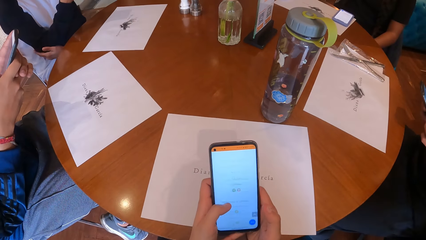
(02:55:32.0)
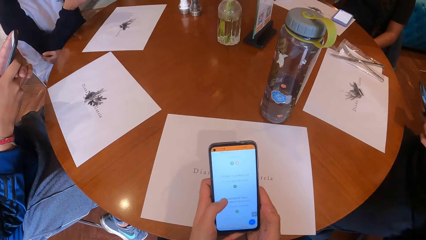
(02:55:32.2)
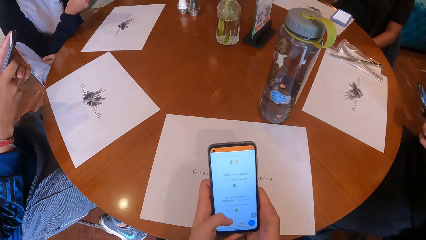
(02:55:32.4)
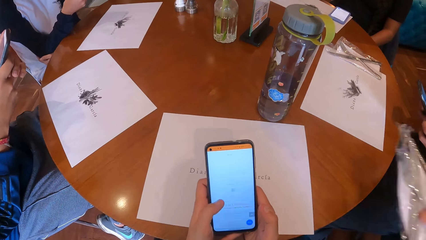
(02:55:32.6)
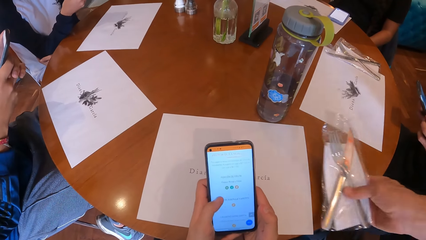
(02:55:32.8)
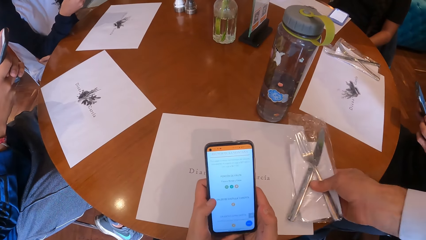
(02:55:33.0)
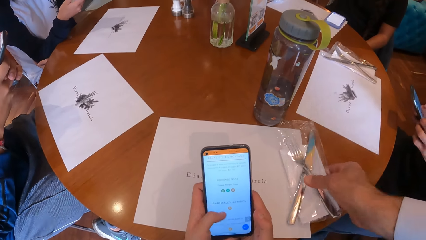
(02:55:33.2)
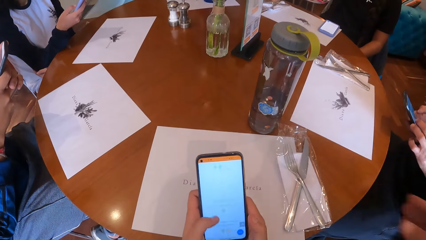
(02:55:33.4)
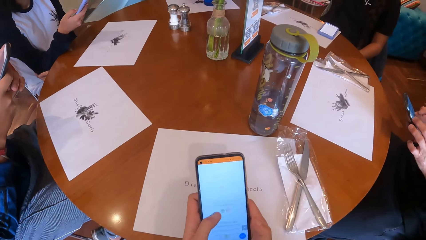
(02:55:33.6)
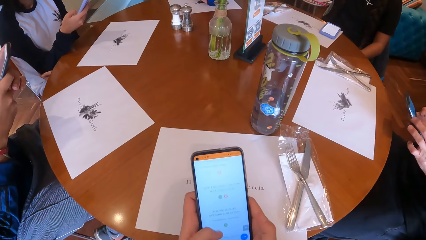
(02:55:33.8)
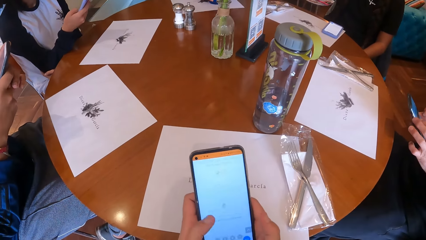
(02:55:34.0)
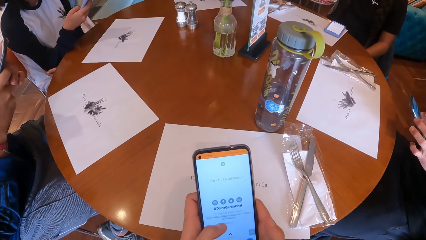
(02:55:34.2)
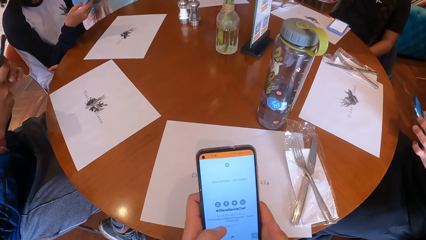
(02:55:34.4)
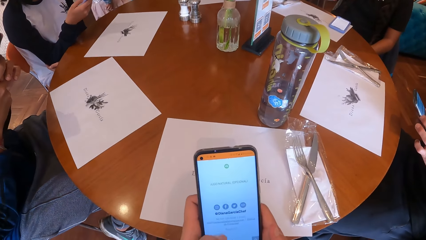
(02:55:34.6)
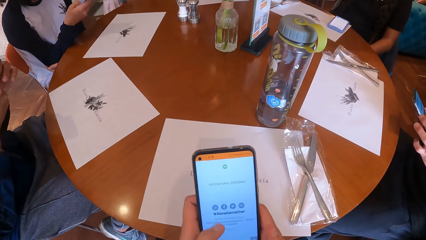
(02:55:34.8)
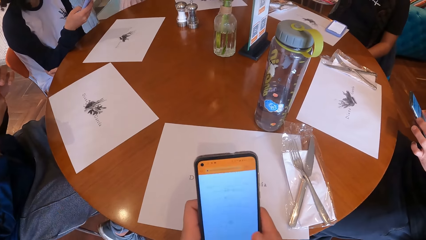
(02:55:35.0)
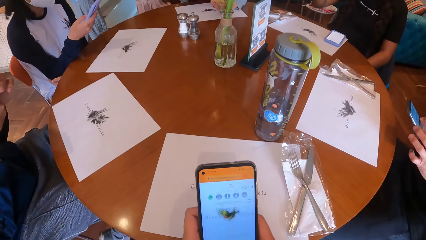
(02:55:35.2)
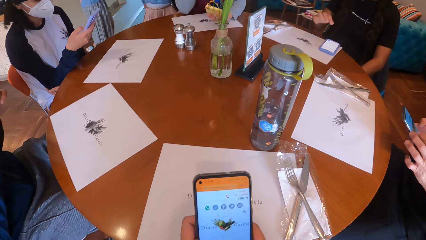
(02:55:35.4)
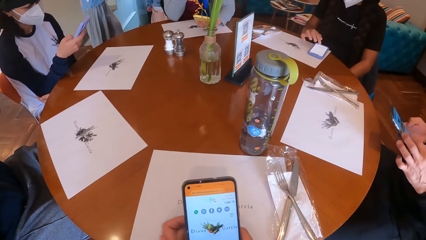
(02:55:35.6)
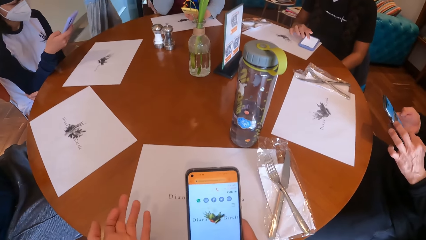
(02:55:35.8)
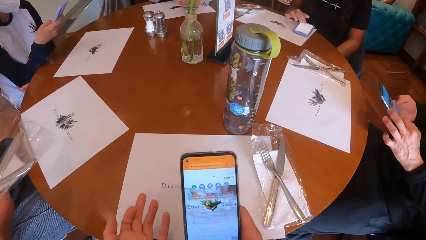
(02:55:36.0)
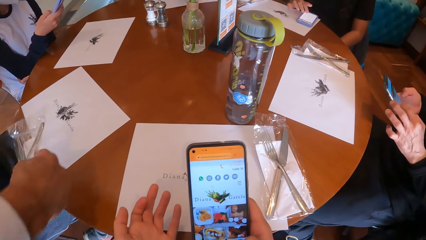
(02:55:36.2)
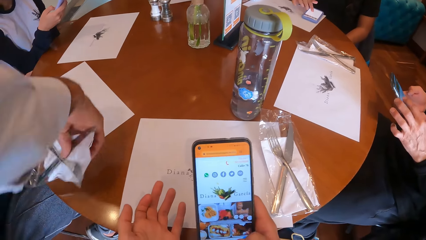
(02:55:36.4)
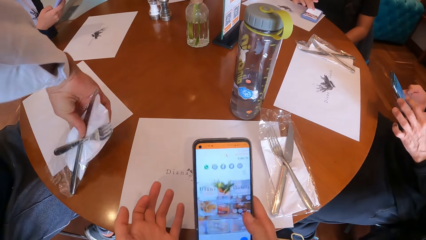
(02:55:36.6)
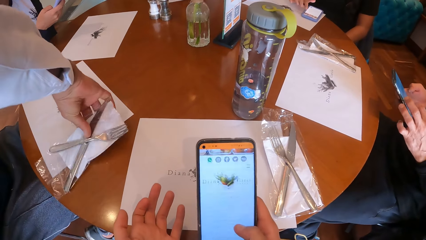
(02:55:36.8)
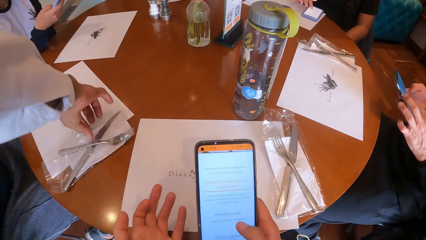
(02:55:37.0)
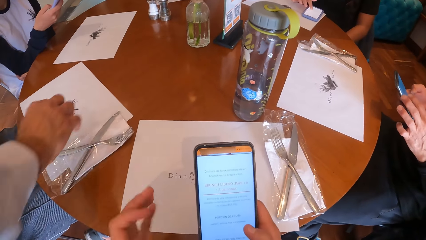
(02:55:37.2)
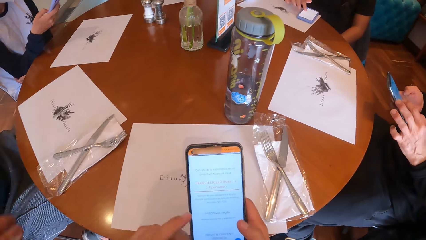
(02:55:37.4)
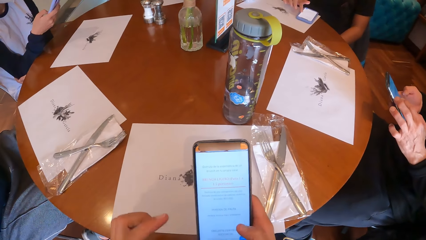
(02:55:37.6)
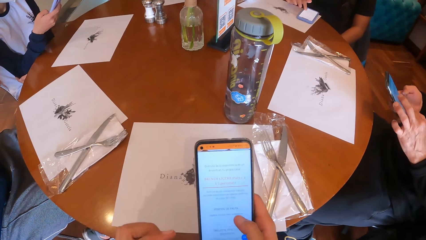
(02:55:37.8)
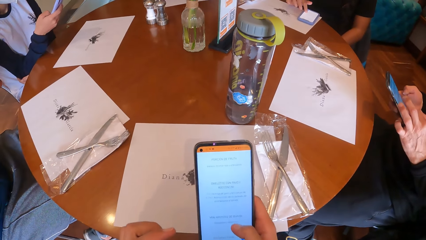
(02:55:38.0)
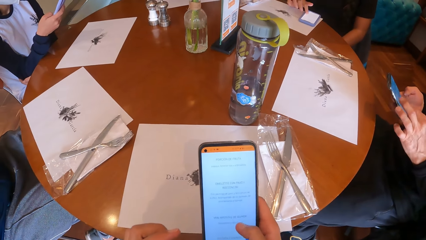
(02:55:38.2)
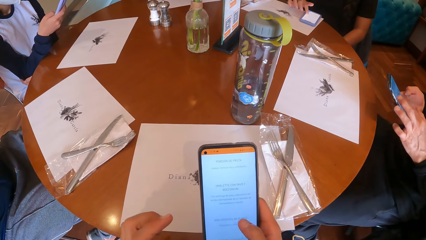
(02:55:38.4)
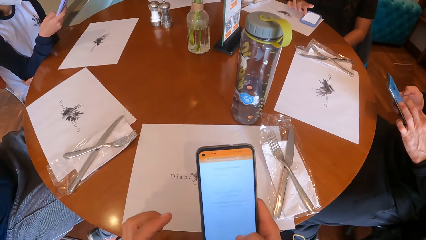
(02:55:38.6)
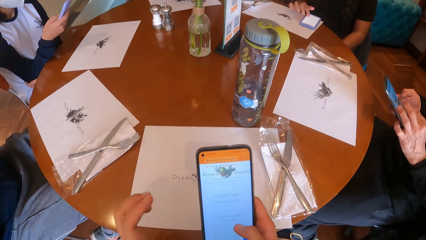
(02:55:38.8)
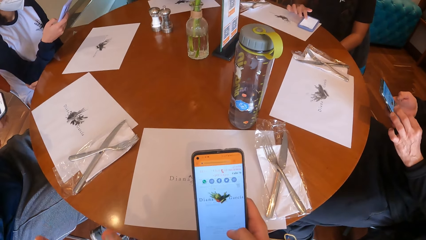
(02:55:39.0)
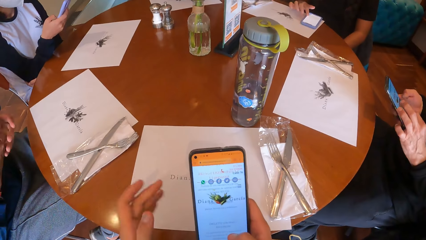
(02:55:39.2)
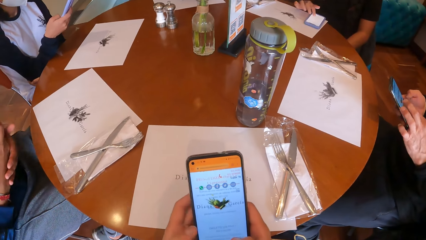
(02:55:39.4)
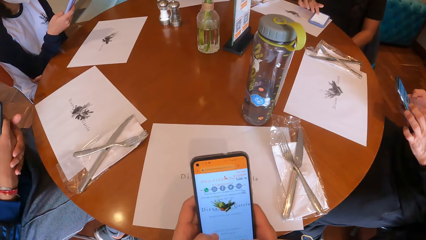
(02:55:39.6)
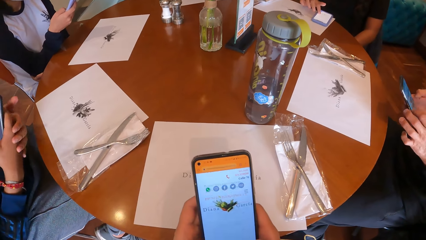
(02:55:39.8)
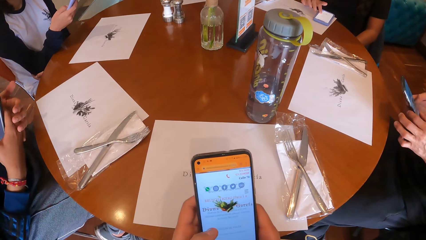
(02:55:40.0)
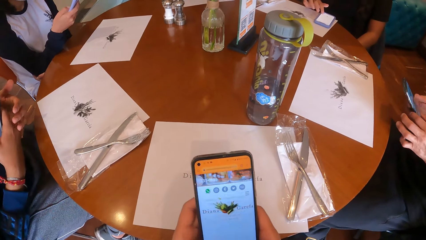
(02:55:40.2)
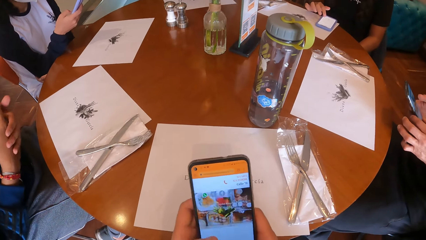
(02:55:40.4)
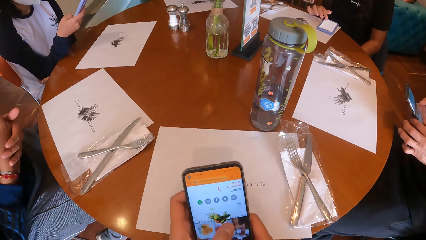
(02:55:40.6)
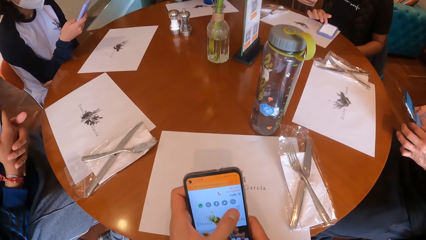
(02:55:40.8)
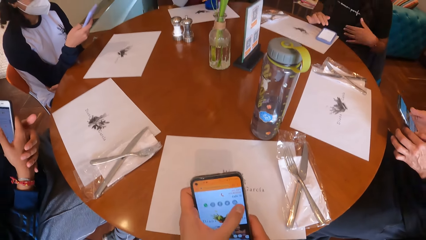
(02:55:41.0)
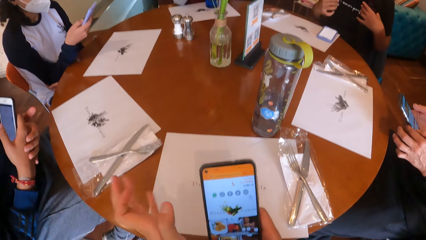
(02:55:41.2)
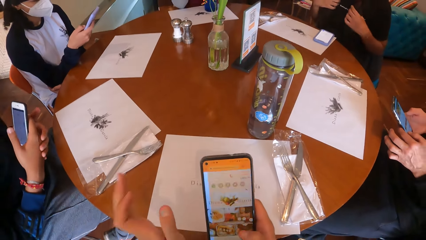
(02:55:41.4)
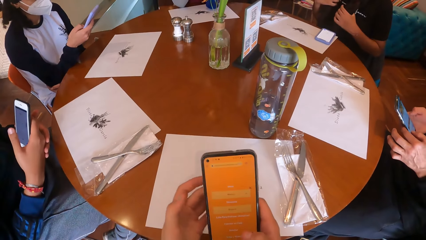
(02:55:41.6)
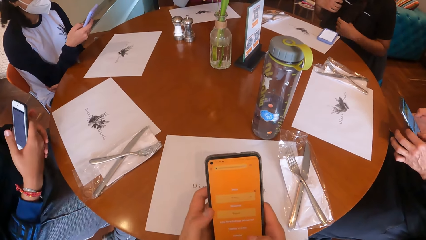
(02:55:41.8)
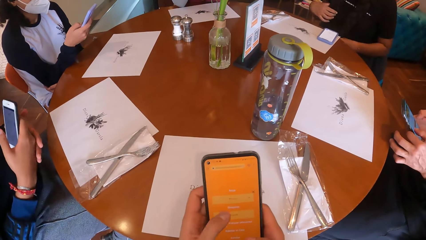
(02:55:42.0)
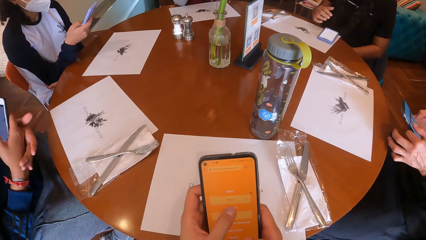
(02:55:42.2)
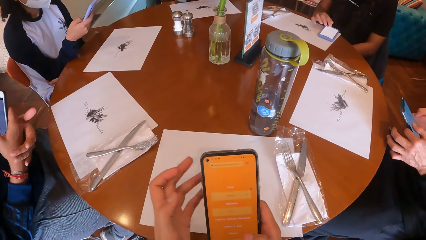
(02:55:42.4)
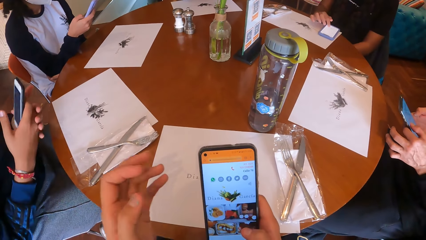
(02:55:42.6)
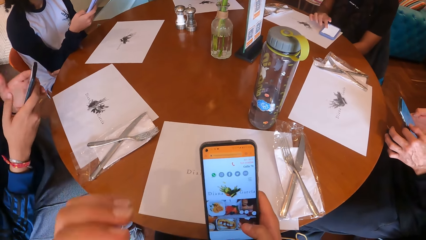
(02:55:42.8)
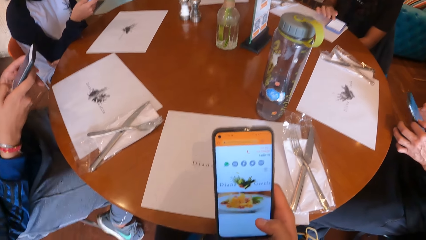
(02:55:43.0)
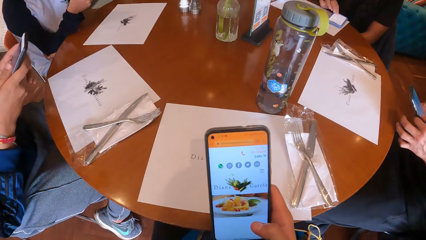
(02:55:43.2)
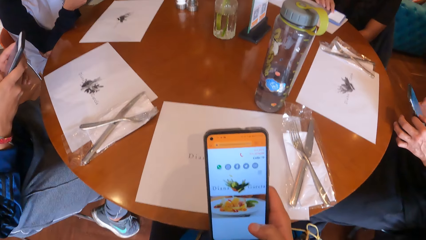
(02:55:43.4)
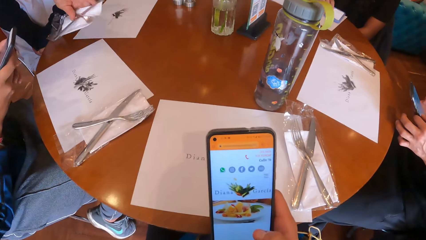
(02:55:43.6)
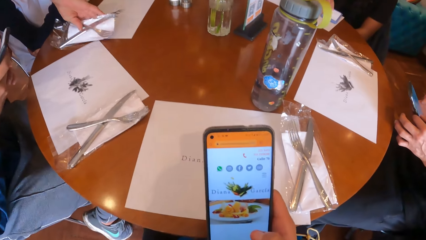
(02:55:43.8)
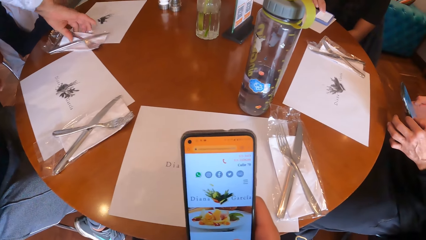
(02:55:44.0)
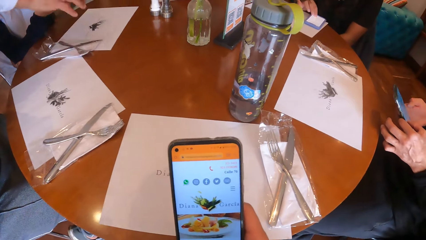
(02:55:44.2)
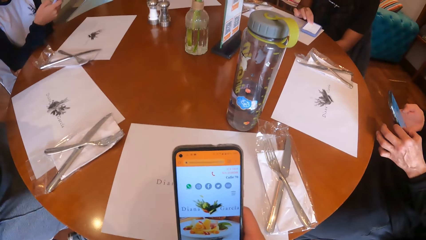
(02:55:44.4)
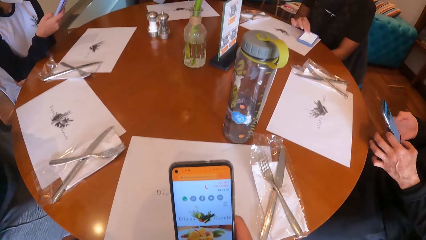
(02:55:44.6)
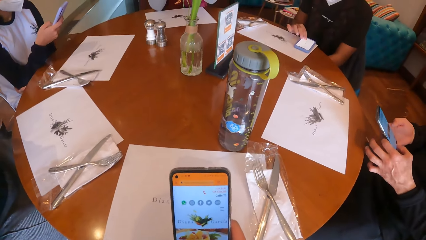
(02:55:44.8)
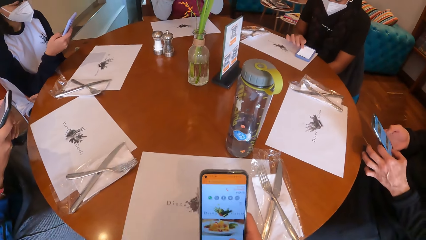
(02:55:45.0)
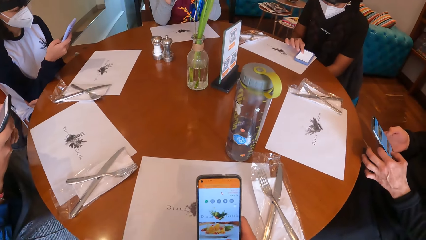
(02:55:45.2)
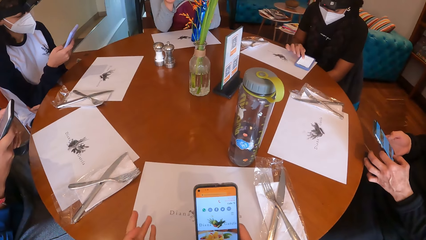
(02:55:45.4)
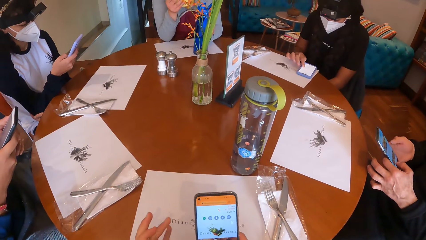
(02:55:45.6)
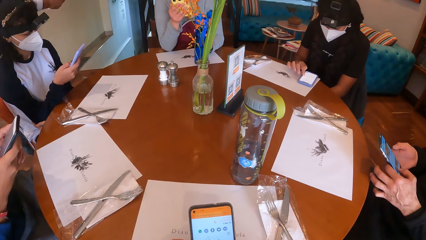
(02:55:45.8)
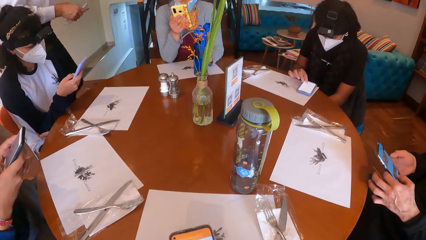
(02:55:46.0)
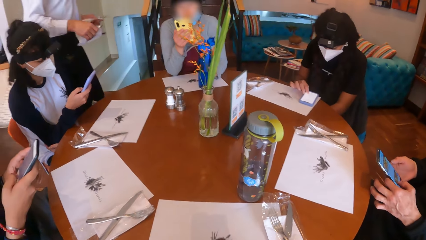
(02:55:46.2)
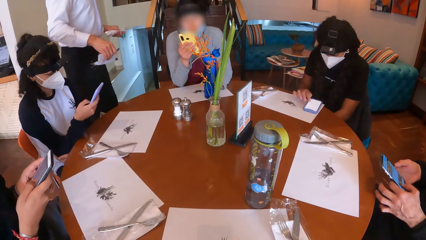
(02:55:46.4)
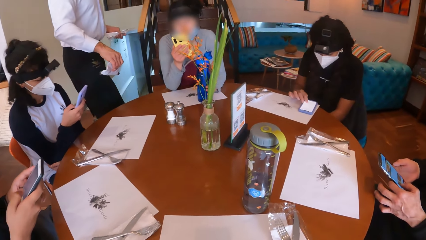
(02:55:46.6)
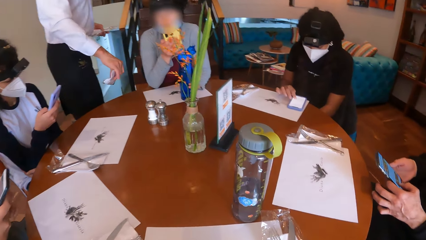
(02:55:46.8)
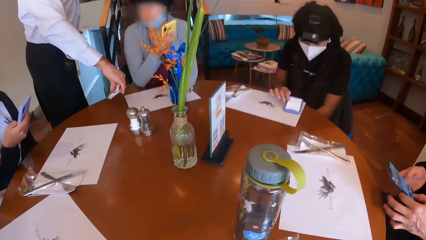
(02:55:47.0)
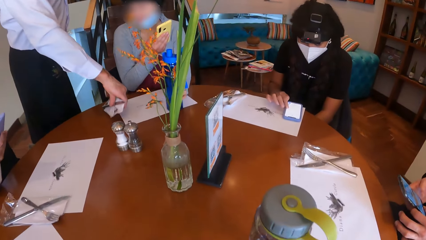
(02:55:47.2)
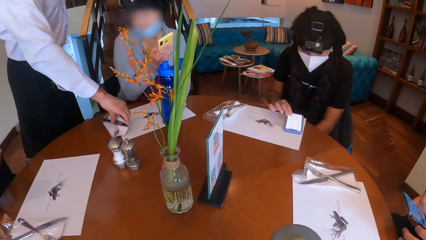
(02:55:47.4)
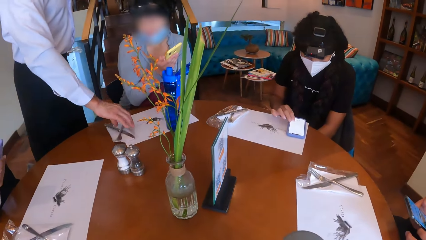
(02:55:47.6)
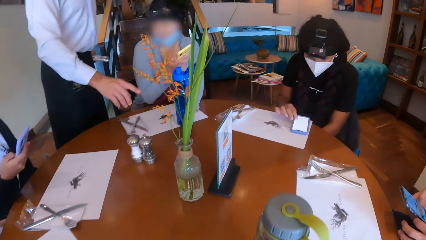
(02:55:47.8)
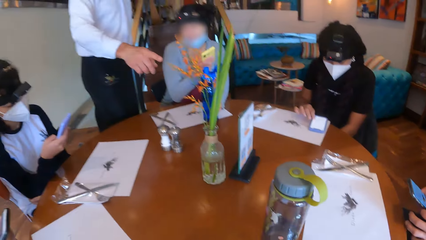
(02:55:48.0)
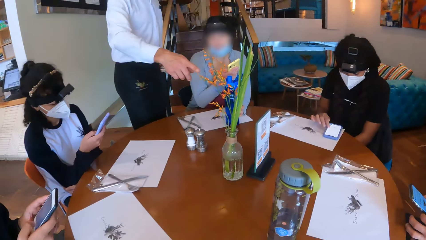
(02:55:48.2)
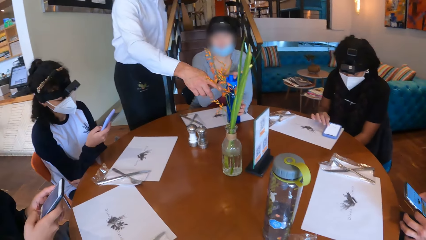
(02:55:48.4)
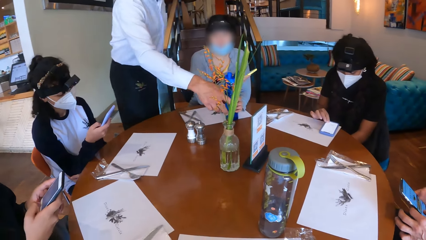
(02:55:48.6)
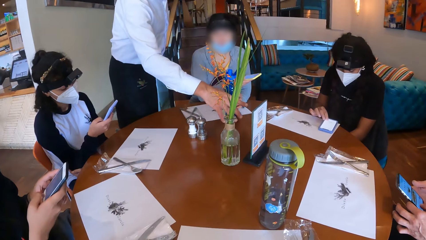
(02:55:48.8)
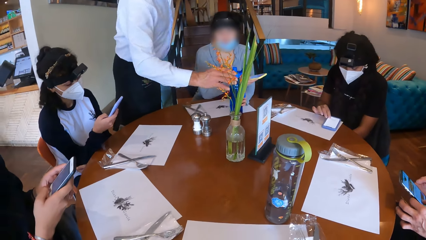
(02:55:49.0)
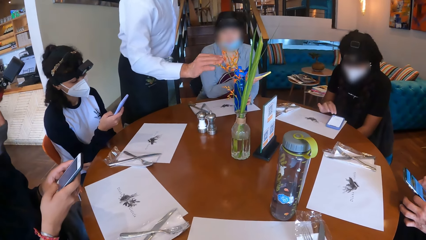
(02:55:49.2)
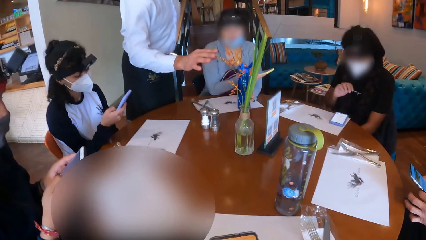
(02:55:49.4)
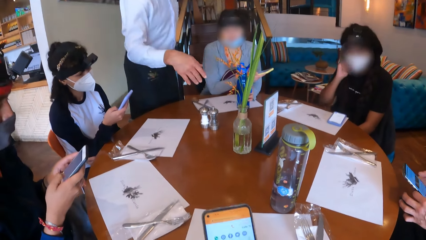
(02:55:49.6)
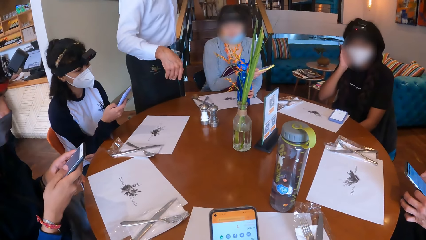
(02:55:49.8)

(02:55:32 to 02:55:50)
A waiter drops cutlery on the table with his right hand. A woman operates the cellphone on the table with her right hand. The waiter drops the cutlery on the table with his right hand. The woman touches her hair with both hands. The woman operates the cellphone on the table with her right hand. The waiter drops the cutlery on the table with his right hand. Another woman drops a bottle in her left hand on the table. The other woman operates the cellphone in her right hand. The waiter drops the cutlery on the table with his right hand.
